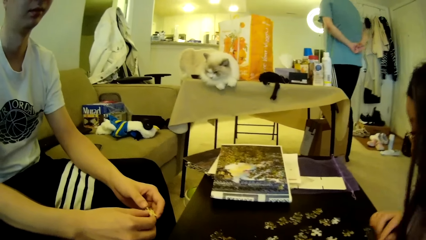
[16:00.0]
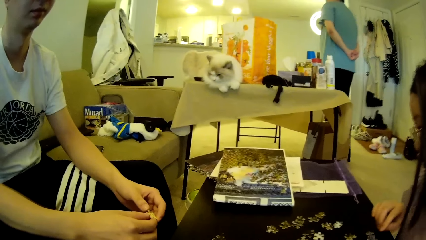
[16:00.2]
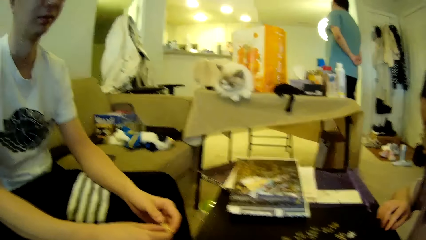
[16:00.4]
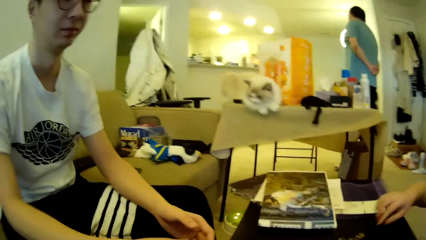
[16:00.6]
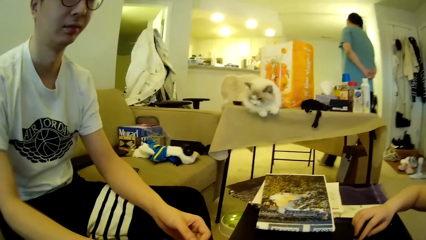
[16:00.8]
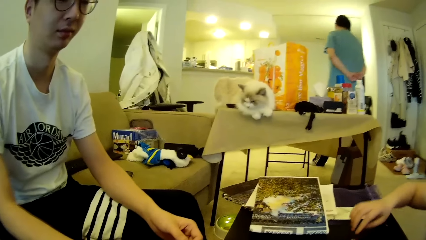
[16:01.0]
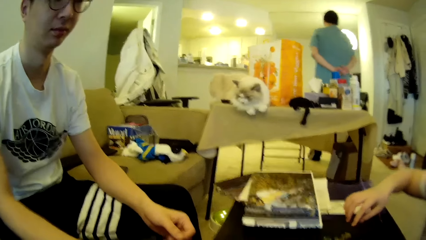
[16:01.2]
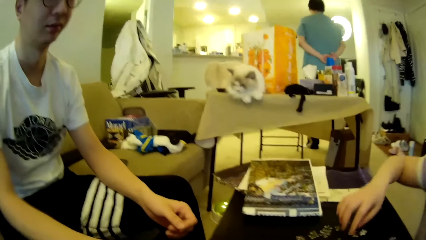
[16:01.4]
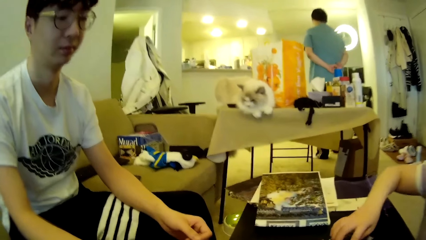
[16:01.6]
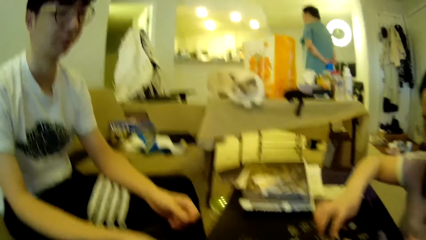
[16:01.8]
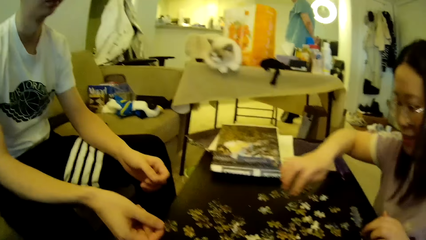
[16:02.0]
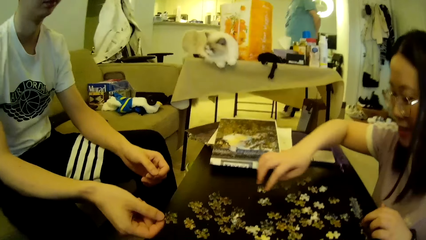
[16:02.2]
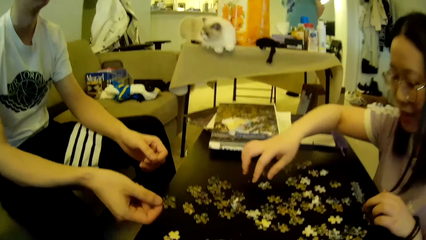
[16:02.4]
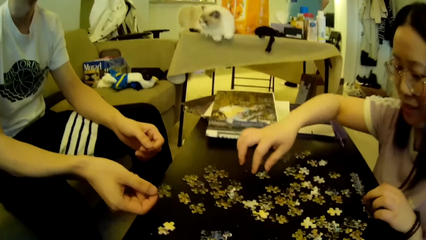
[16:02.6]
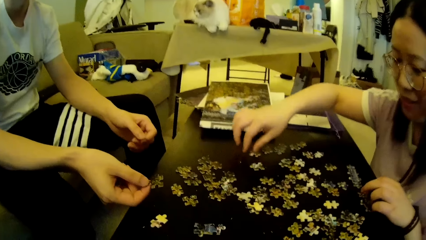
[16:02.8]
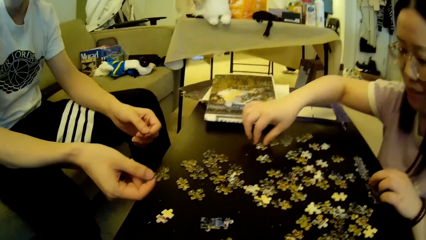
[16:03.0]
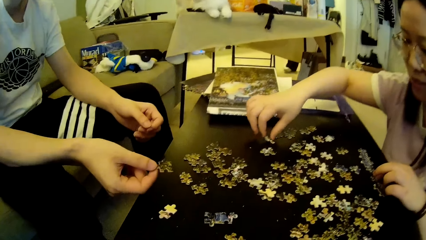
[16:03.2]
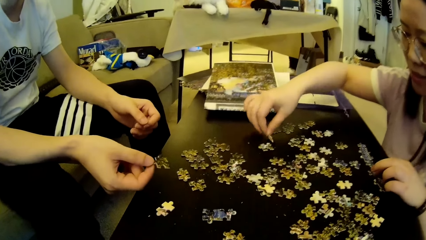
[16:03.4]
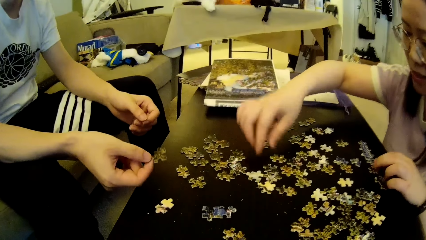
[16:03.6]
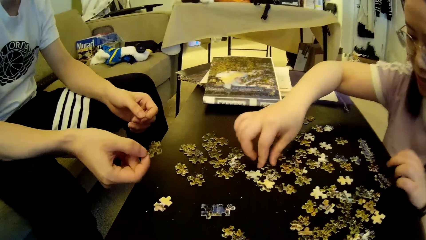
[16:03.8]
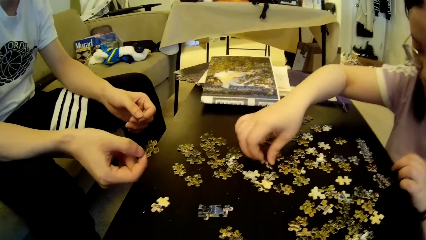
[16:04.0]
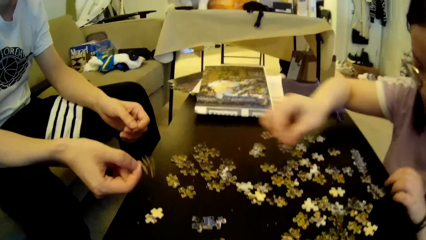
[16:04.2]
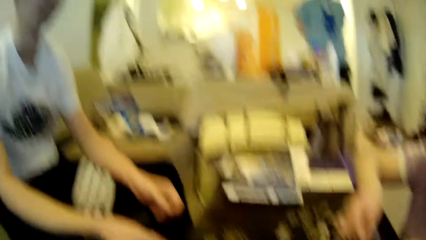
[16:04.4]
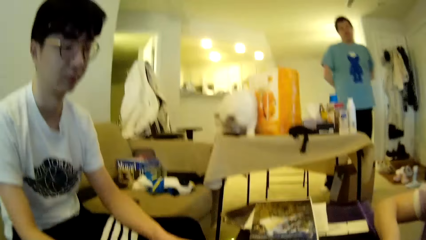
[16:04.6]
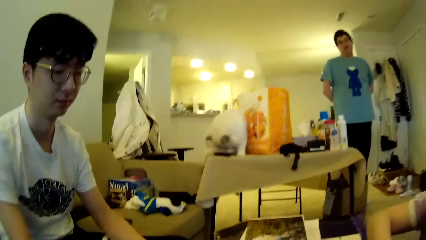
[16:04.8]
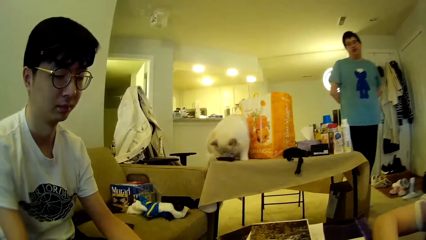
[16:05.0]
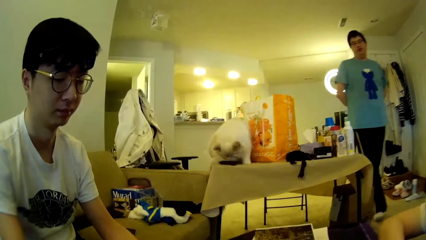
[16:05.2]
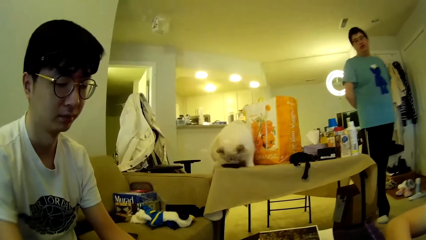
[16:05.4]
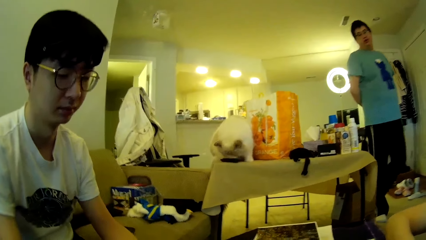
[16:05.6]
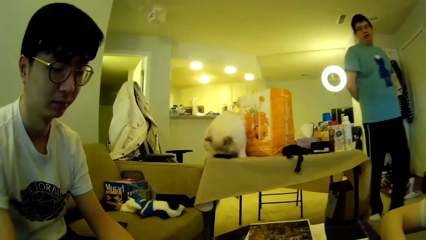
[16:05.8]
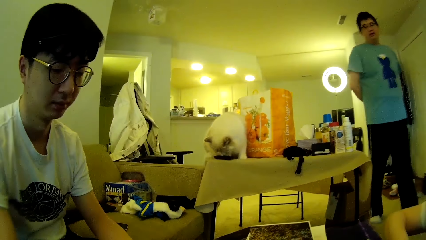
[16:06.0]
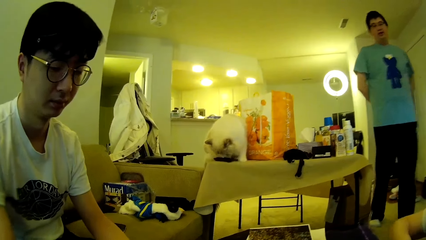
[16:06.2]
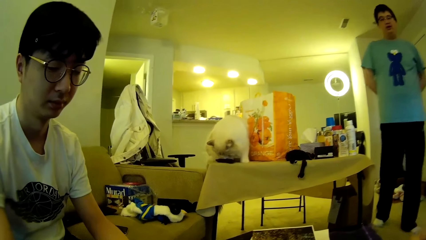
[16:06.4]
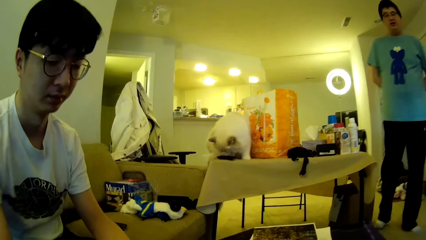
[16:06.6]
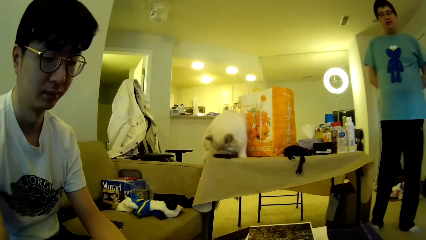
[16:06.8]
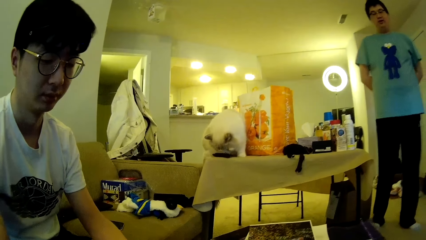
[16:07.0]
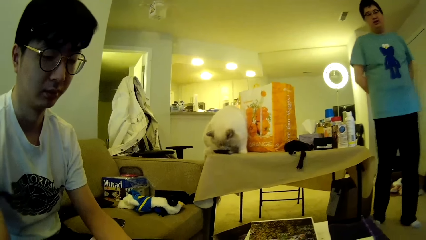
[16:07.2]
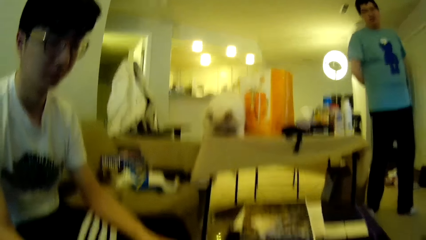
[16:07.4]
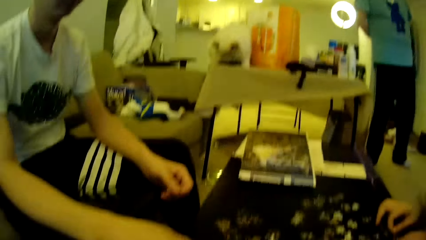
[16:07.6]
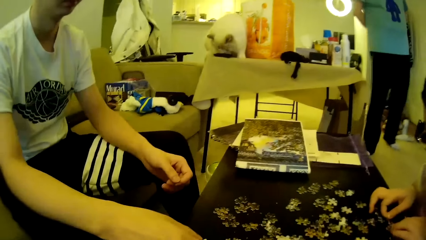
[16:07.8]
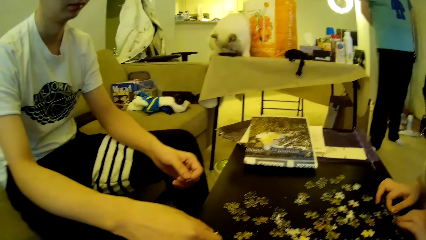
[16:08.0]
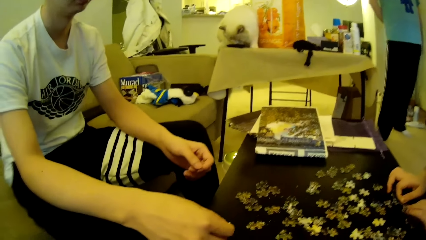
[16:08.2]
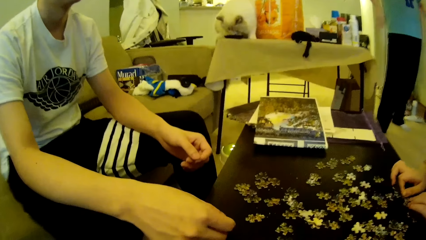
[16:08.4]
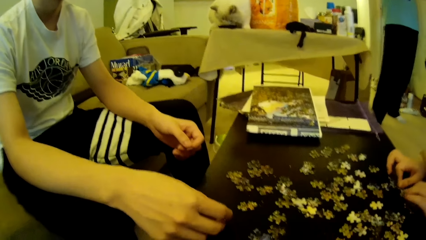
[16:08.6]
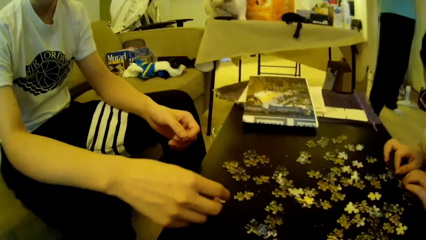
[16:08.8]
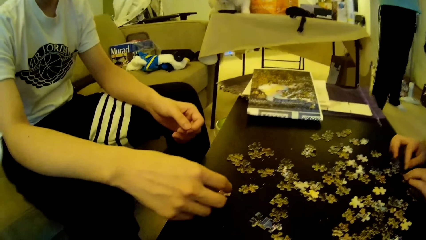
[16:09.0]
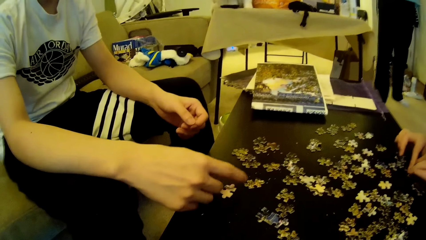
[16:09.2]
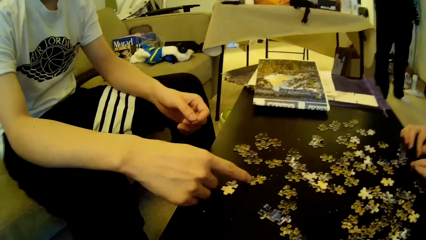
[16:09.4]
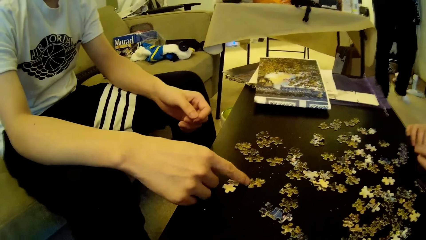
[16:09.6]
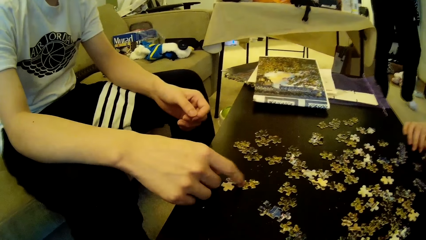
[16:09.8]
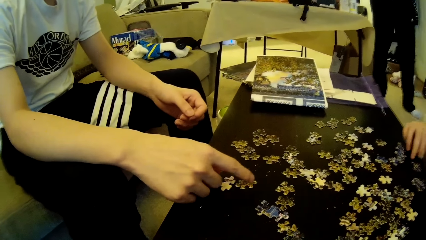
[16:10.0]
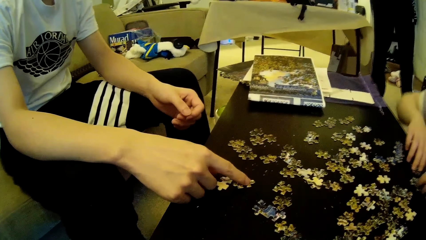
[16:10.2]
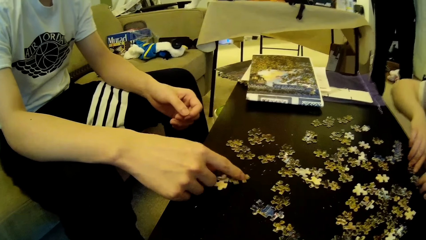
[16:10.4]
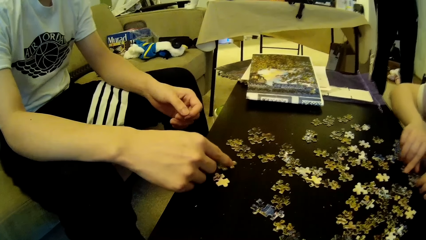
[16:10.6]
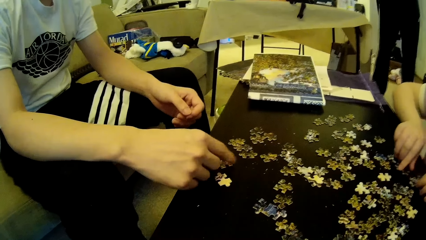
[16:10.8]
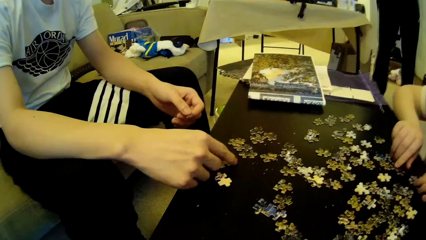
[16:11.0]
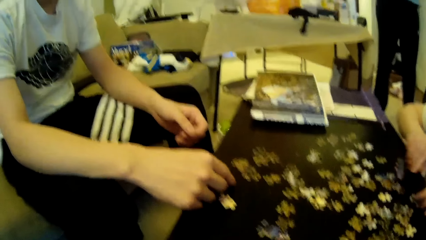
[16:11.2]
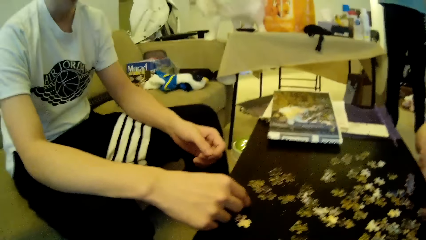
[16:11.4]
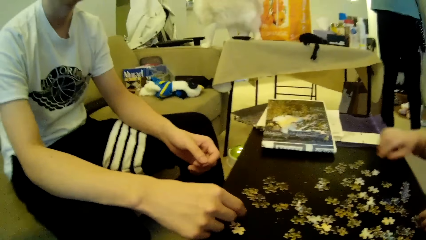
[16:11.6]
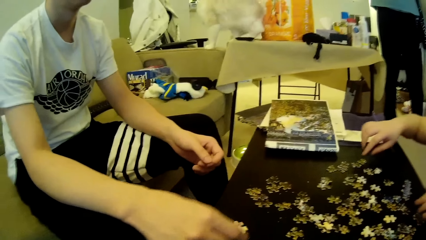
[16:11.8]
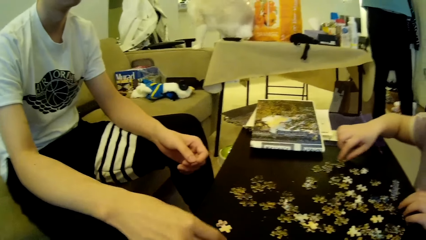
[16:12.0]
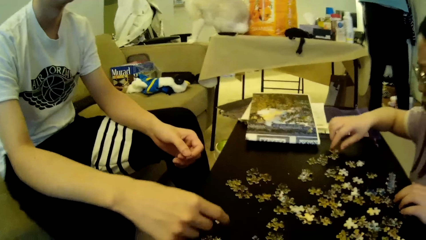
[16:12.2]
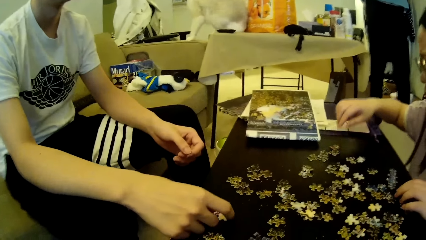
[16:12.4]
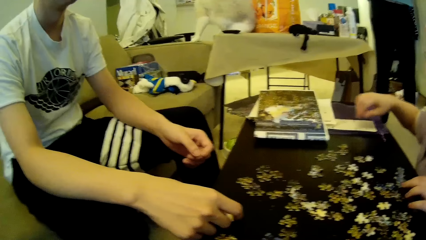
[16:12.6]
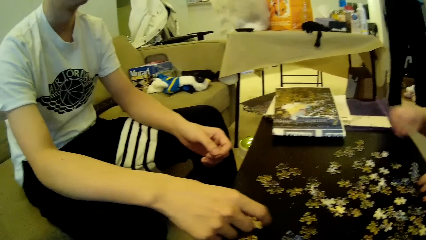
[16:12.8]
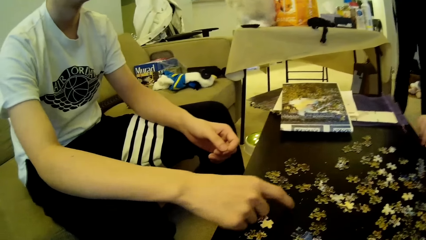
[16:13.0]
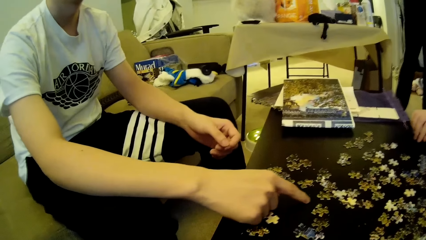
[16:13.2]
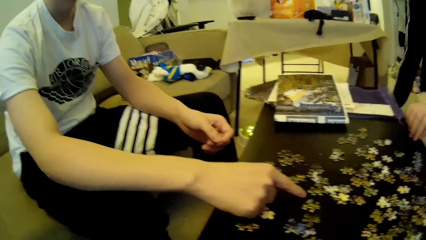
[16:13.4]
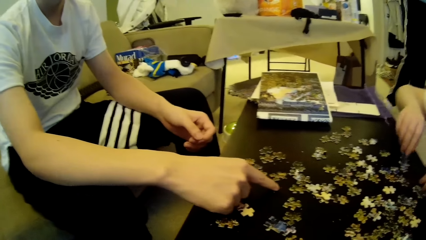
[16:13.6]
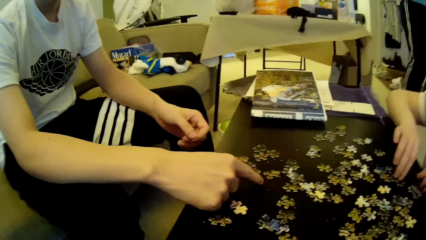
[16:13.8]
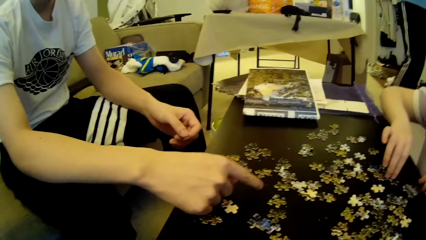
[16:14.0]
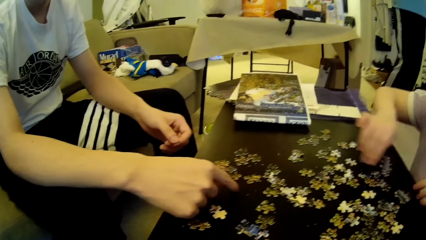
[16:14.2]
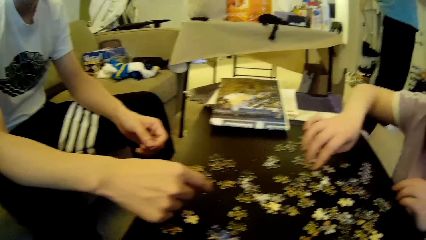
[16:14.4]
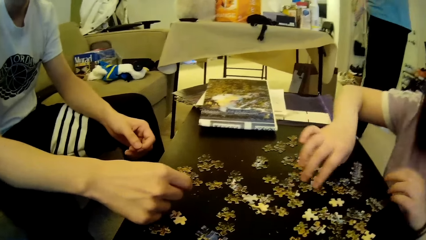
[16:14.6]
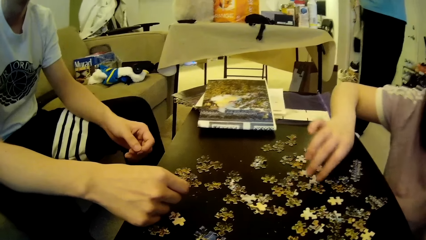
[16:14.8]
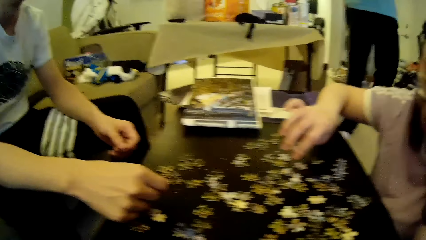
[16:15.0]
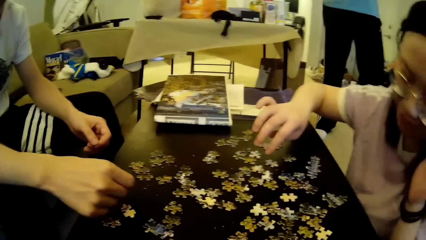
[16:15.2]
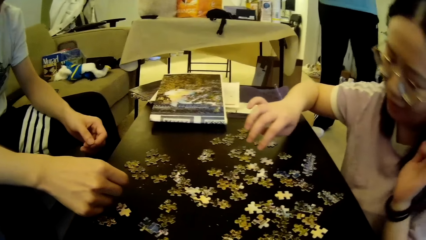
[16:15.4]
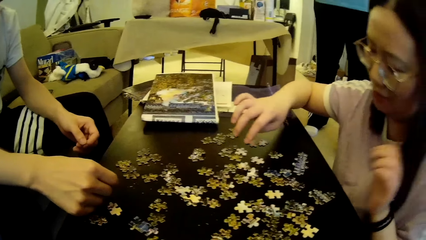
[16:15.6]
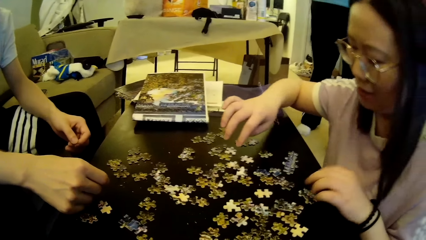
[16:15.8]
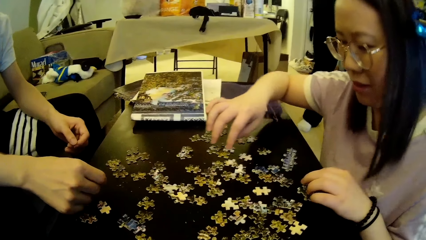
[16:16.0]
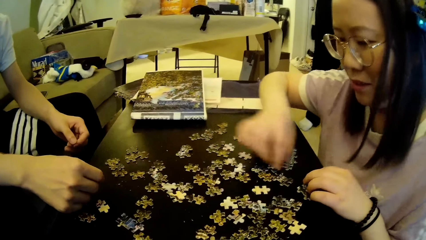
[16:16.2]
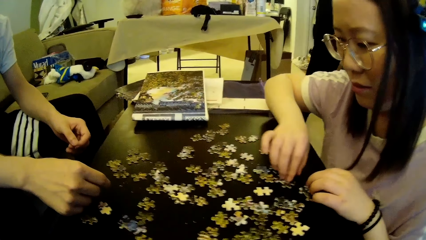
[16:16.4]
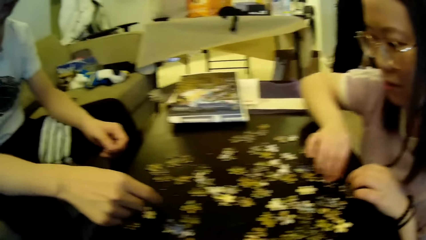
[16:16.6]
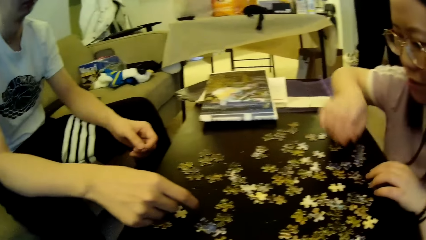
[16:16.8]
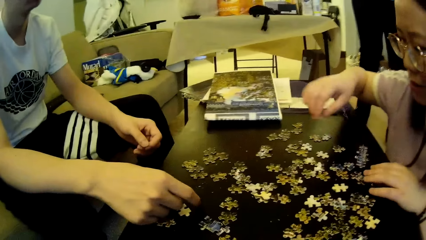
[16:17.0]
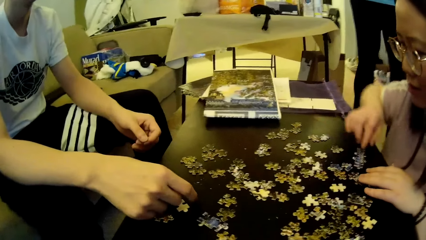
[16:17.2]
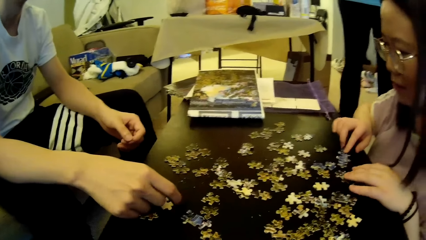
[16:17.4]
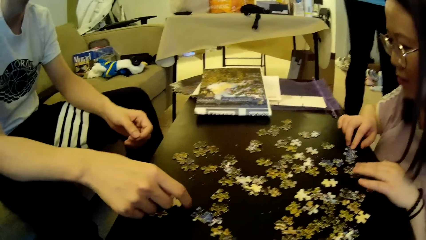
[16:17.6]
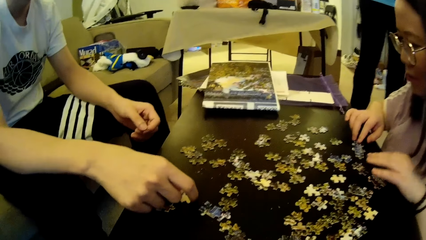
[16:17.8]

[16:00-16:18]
A woman moves the hand. A man steps forward. The woman moves the model pieces, drops a puzzle piece on the table and picks up a puzzle piece on the table. Another man drops a puzzle piece on the table. The camera wearer looks around. The first man steps forward. A third man does something. The first man moves the leg. The second man and the woman adjust the puzzle pieces on the table. The first man moves the model piece. The woman moves the model pieces. The third man moves the model pieces. The woman moves the hand and moves the hands.
